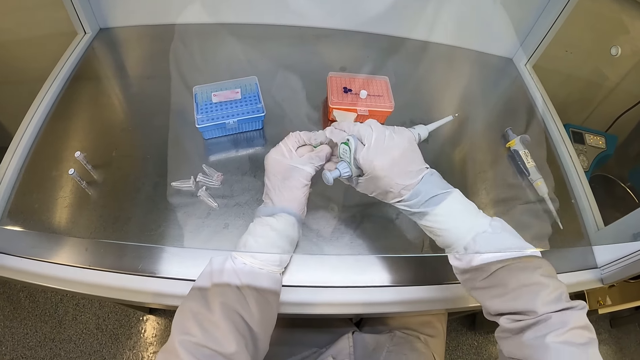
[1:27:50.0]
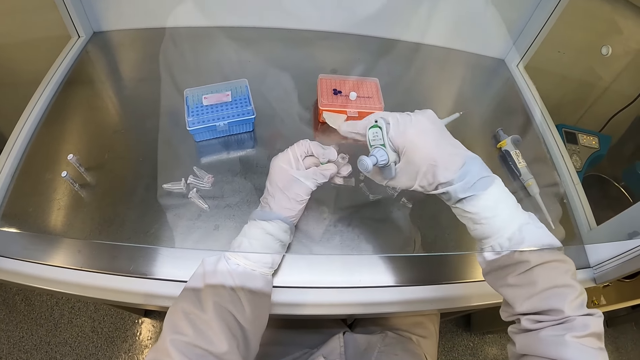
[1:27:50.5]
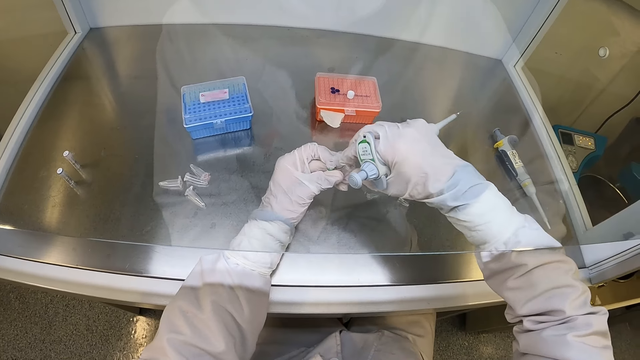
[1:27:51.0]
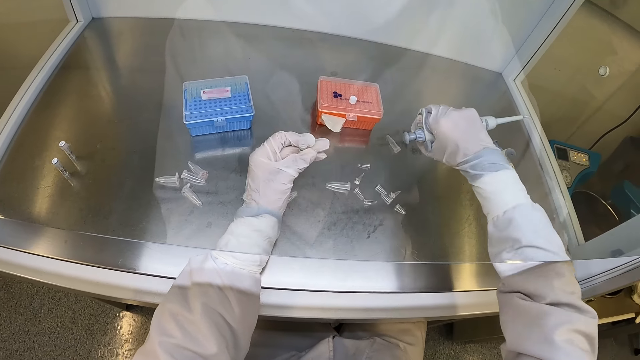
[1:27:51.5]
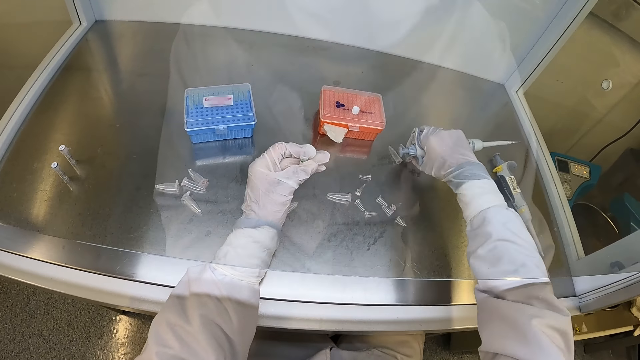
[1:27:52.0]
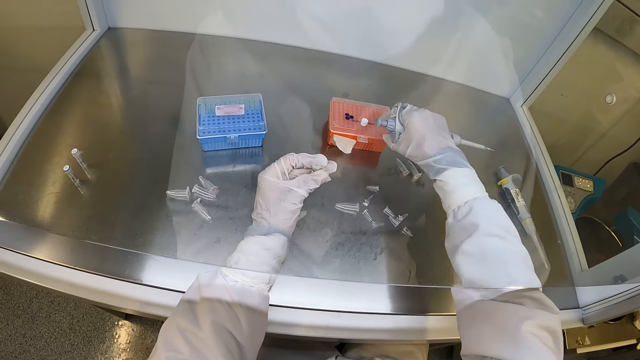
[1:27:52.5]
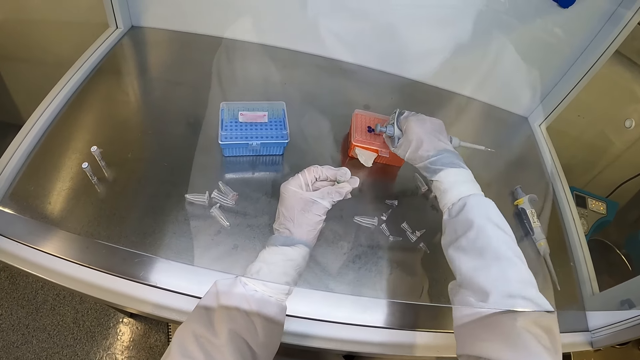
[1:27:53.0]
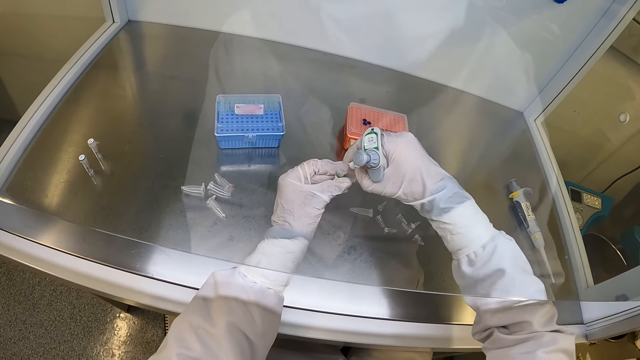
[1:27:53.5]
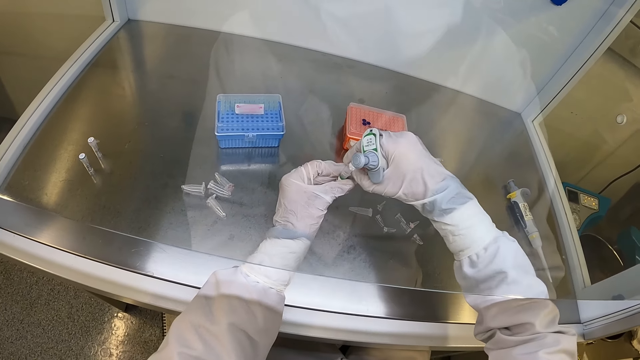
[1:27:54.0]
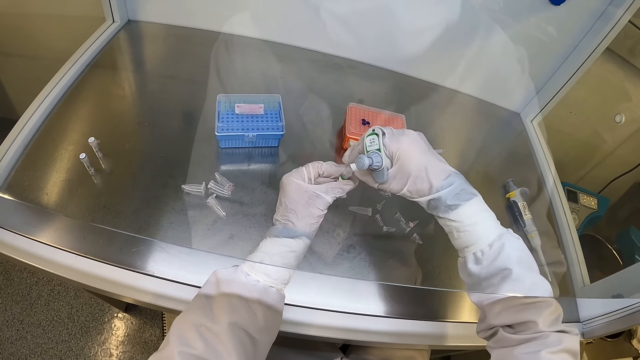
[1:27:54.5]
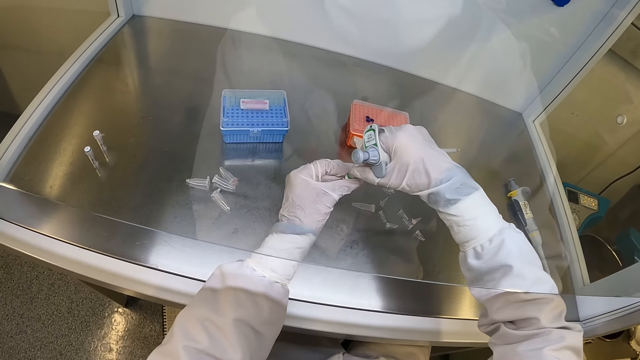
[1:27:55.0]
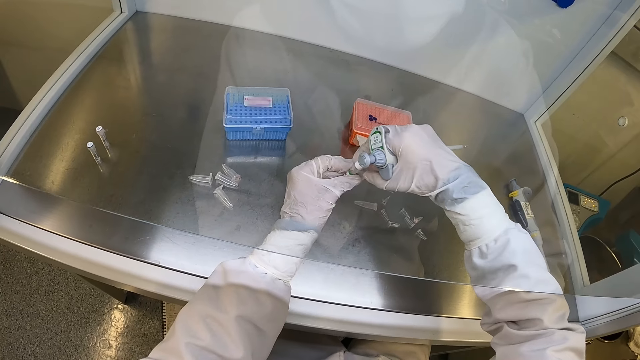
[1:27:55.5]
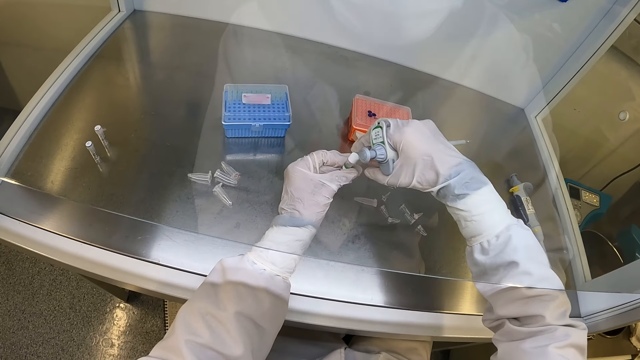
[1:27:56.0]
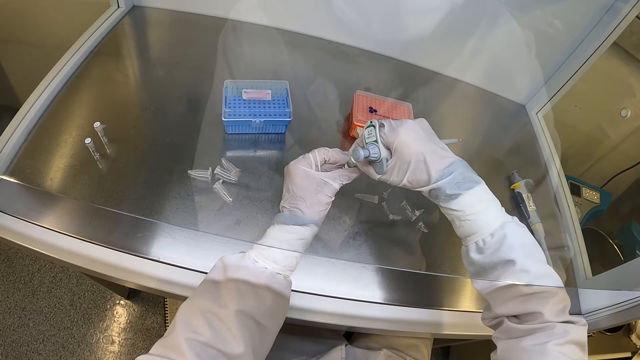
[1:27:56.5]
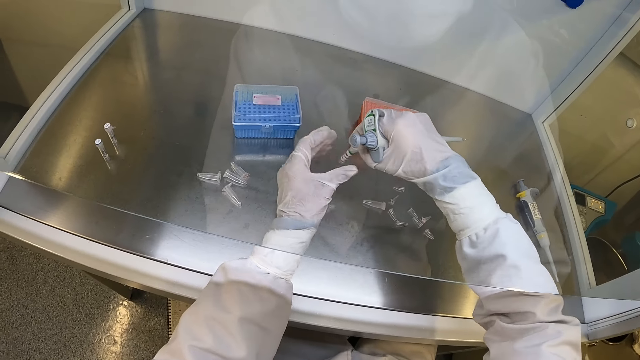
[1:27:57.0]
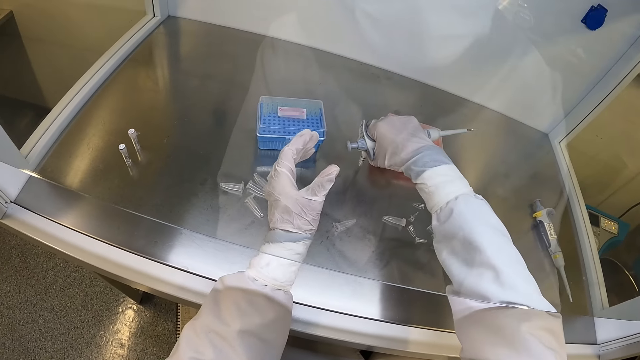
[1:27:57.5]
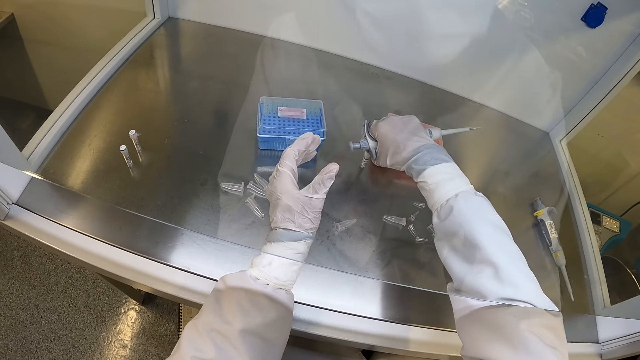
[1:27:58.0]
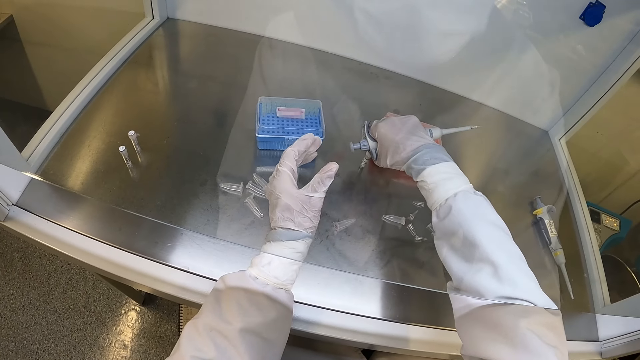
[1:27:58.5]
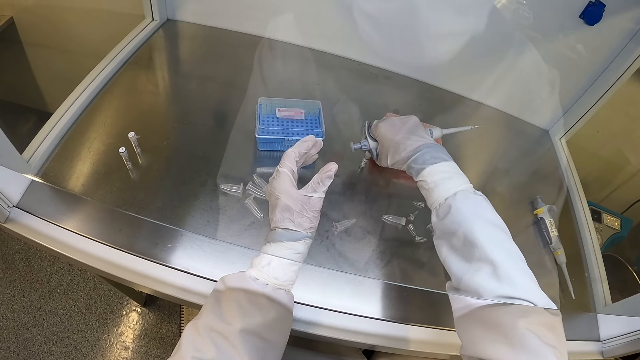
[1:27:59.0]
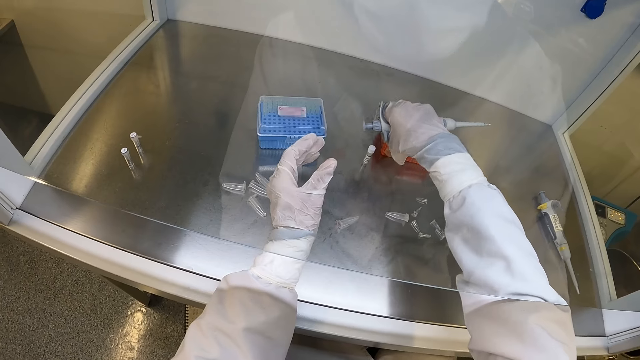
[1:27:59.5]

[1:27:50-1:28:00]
The camera wearer passes the plastic tube in his left hand to his right hand. He places the plastic tube in his right hand on the cabinet. He picks up the glass tube cap on the test tube rack on the cabinet with his right hand. He closes the glass tube in his left hand with the glass tube cap in his right hand. He places the glass tube on the cabinet with his right hand.

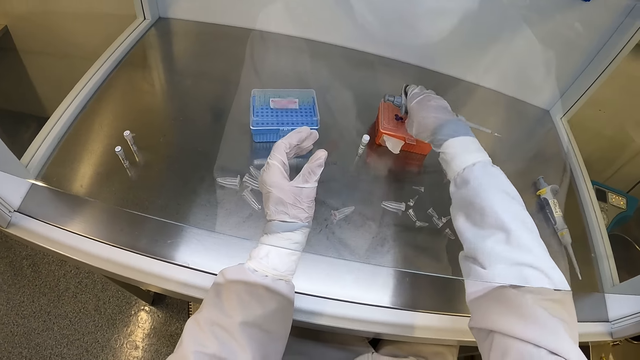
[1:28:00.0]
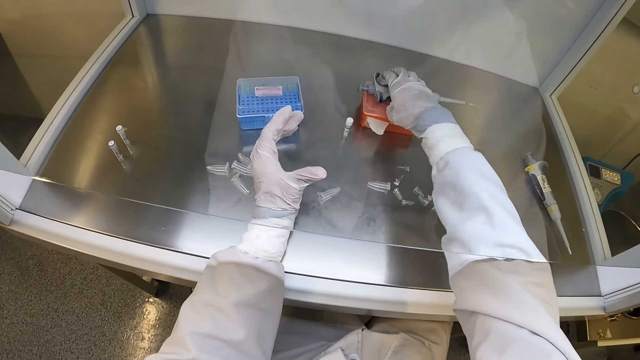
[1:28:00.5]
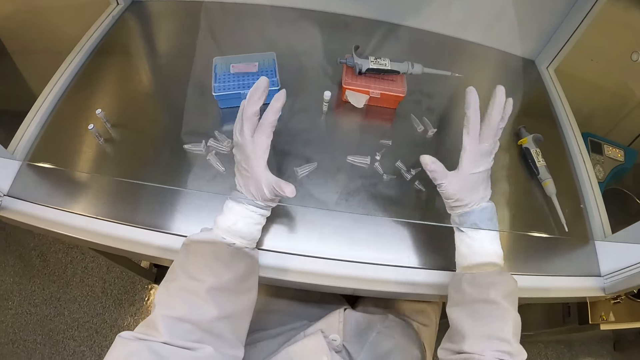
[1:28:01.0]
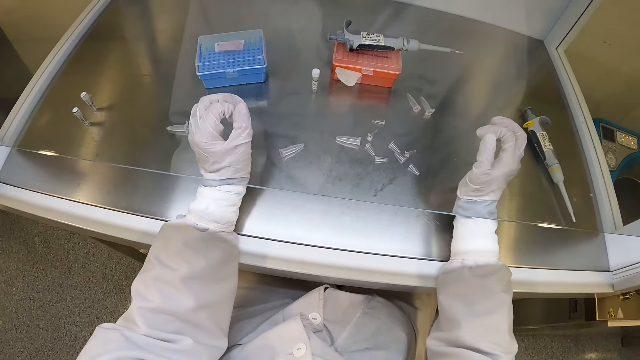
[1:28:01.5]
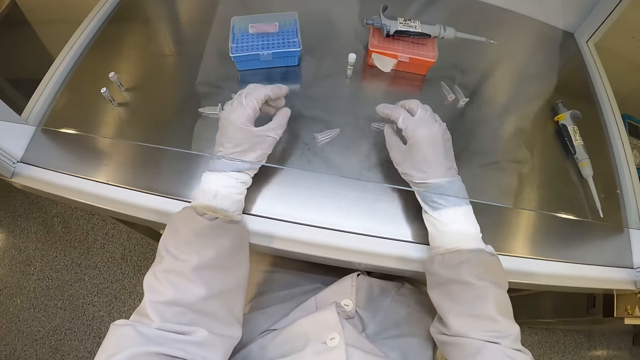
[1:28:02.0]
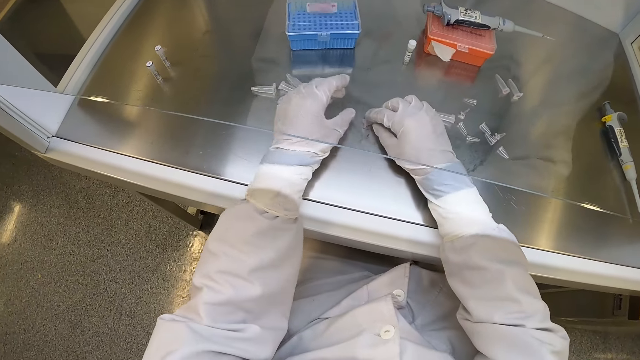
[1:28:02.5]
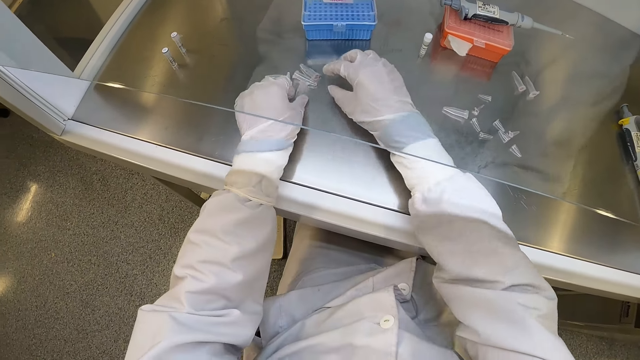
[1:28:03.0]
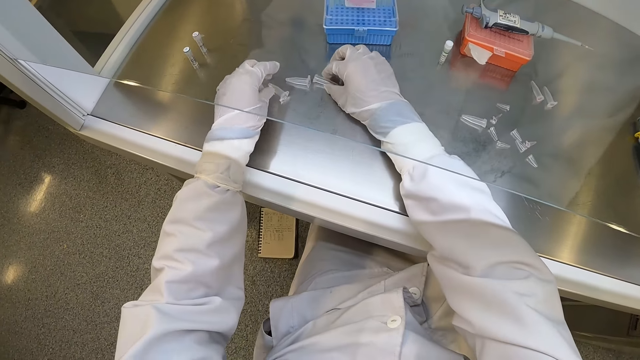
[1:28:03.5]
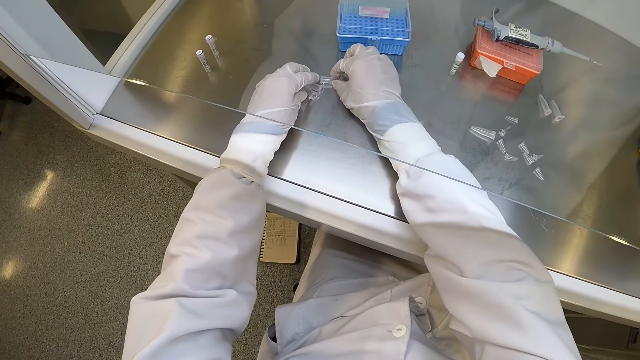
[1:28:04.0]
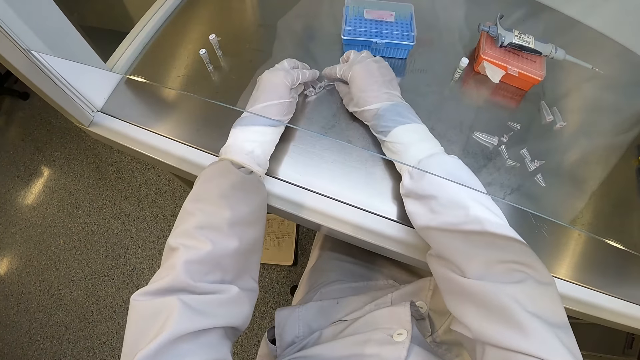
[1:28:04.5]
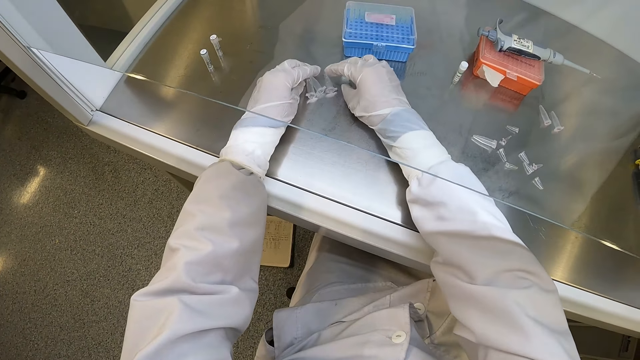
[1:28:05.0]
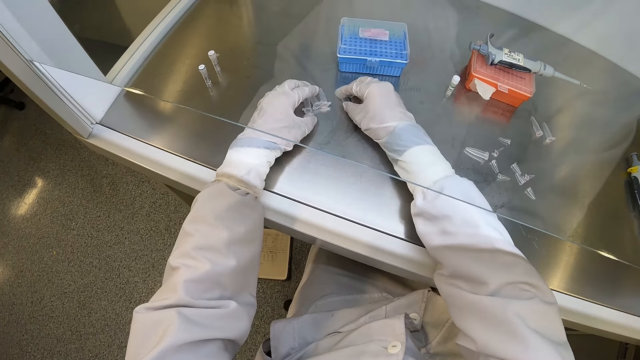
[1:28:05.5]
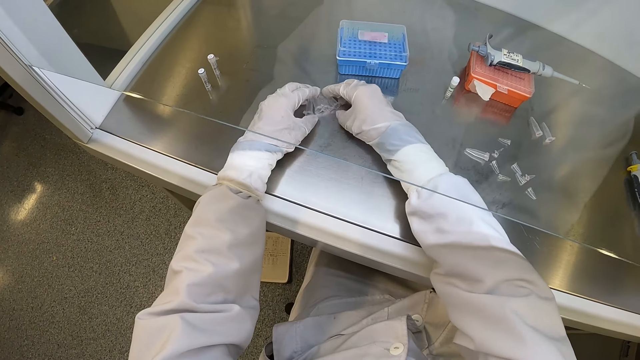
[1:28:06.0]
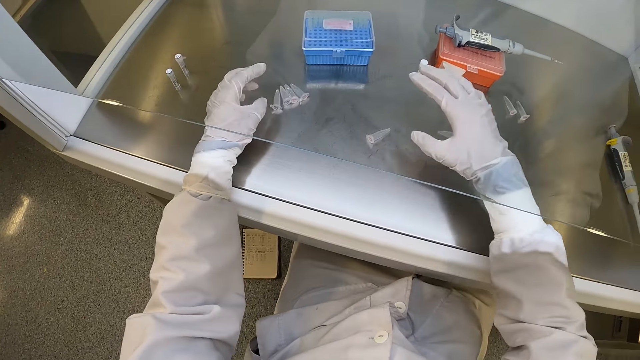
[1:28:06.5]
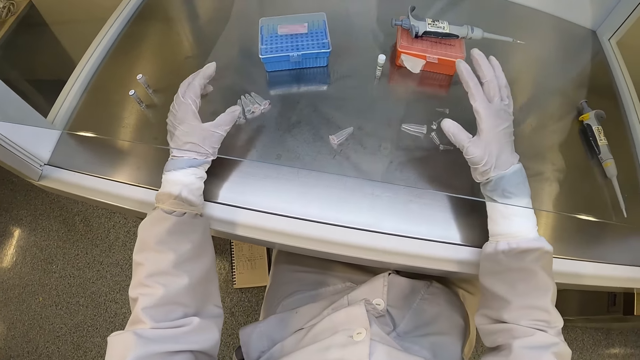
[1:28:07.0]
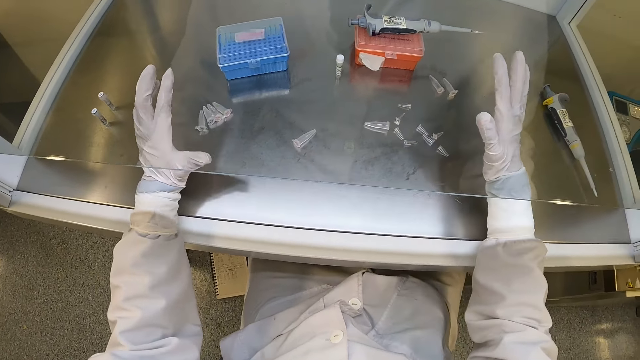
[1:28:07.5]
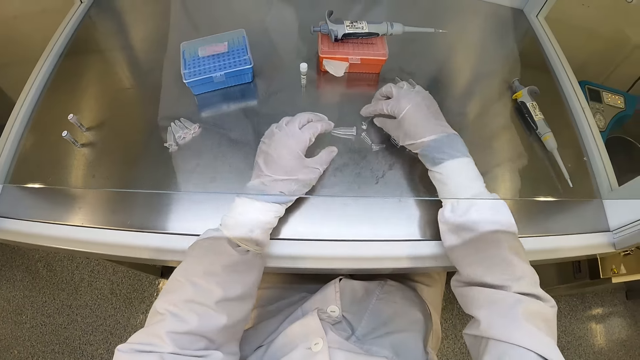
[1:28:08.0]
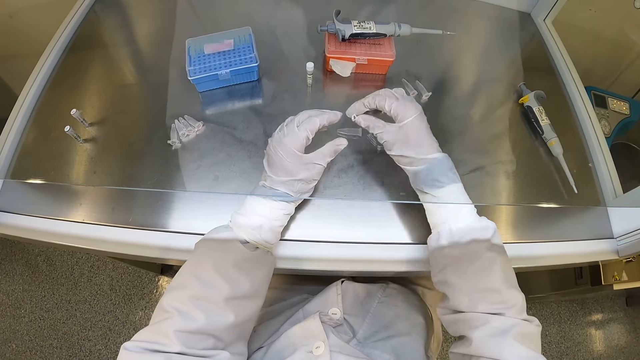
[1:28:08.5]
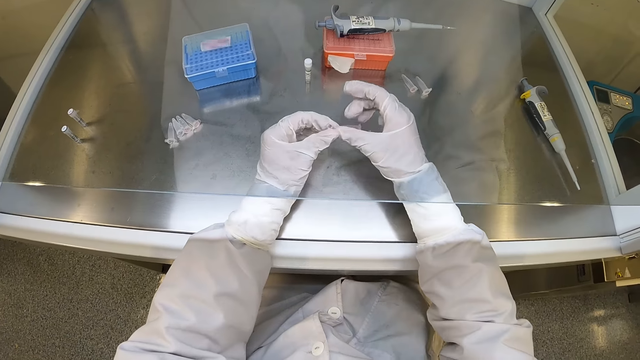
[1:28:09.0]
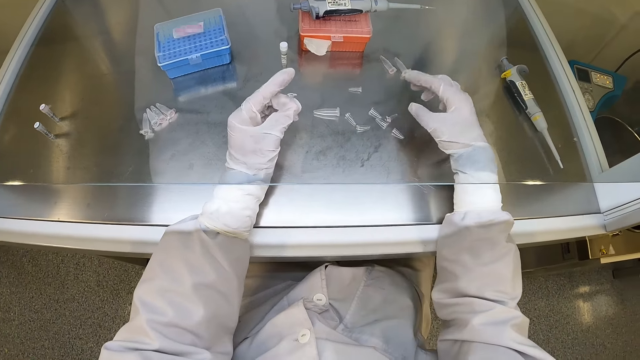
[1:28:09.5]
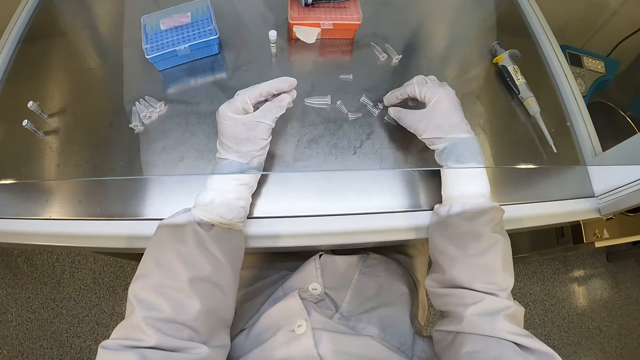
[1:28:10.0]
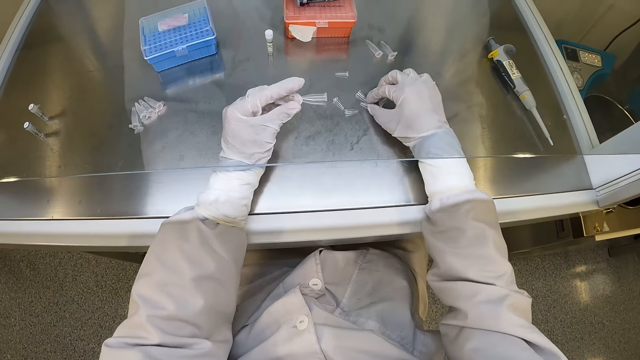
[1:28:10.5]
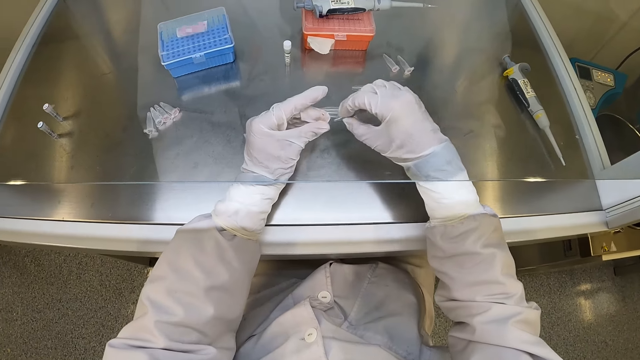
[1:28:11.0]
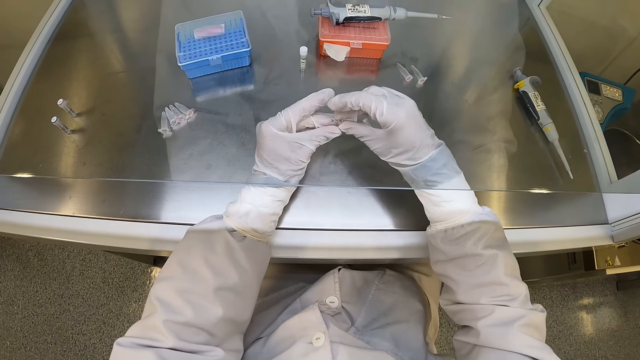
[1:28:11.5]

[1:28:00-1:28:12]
The camera wearer places the micropipette in his right hand on the test tube rack on the cabinet. He moves some plastic tubes on the cabinet with both hands. He picks up a plastic tube from the cabinet with his right hand. He passes the plastic tube from his right hand to his left hand. He picks up the plastic tube from the cabinet with his right hand.
